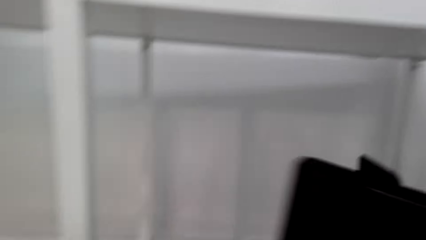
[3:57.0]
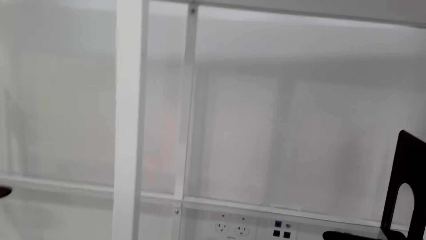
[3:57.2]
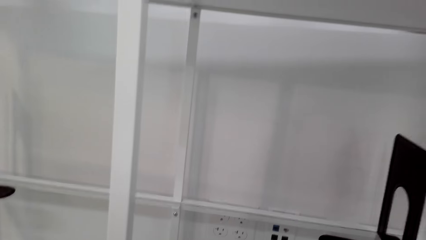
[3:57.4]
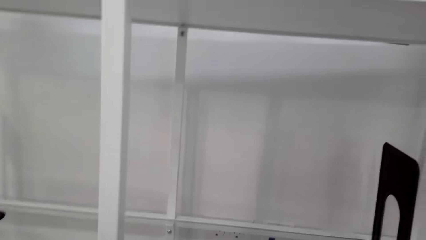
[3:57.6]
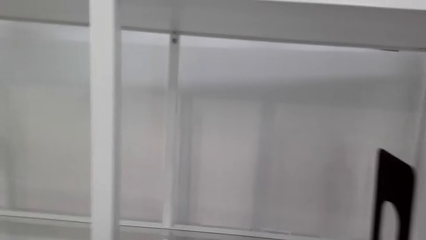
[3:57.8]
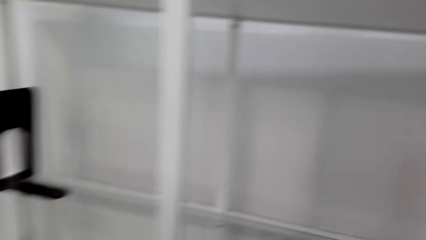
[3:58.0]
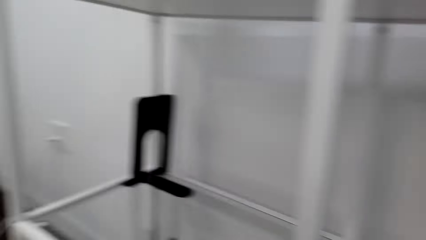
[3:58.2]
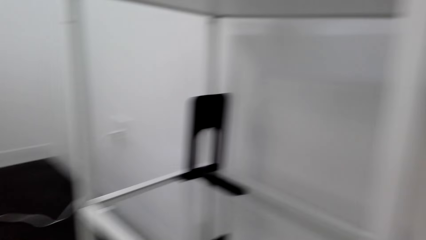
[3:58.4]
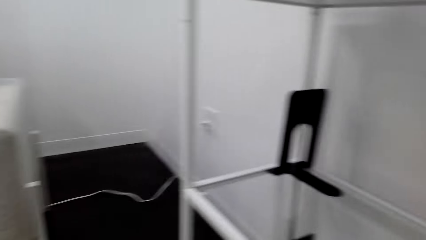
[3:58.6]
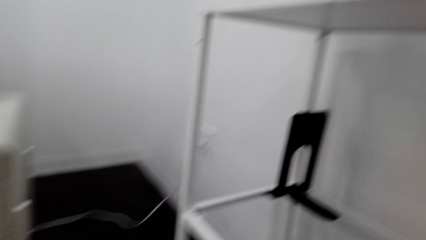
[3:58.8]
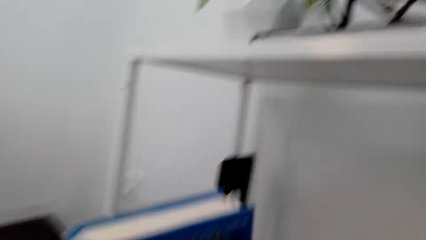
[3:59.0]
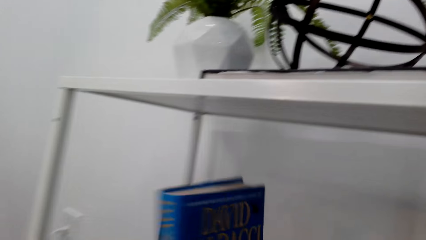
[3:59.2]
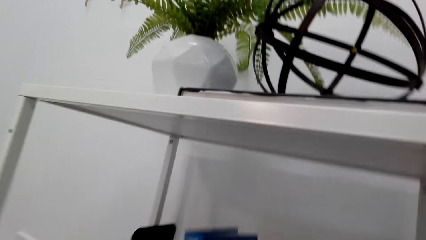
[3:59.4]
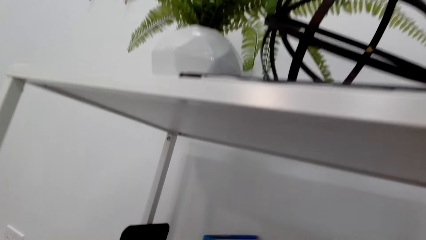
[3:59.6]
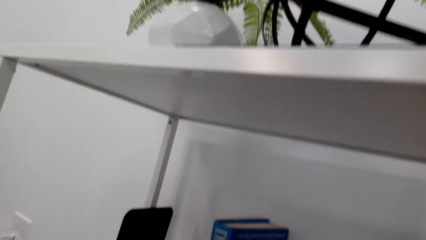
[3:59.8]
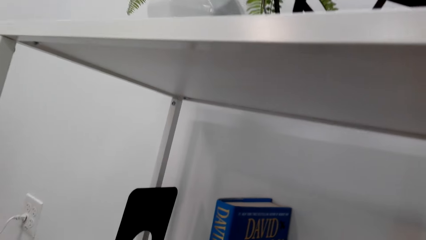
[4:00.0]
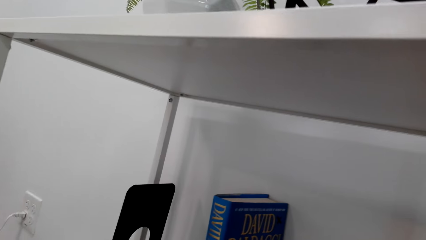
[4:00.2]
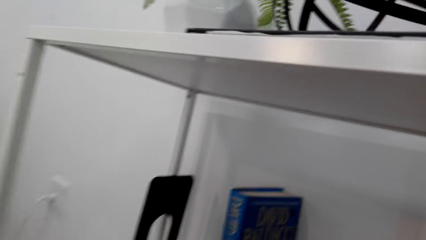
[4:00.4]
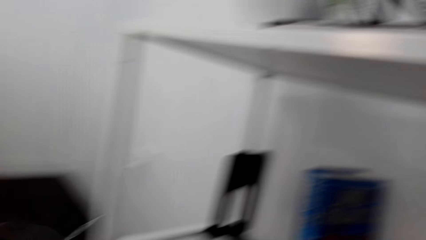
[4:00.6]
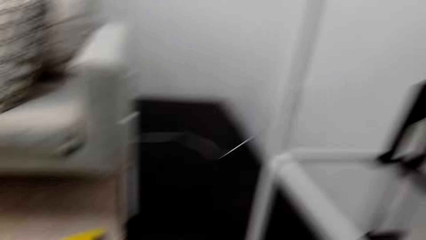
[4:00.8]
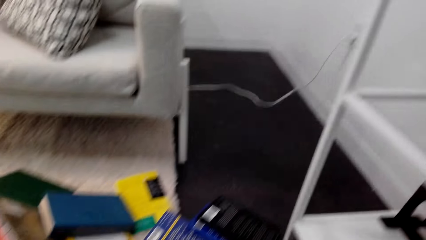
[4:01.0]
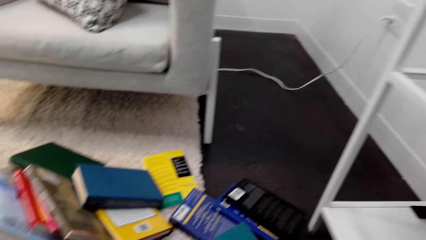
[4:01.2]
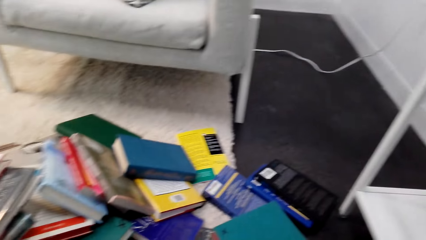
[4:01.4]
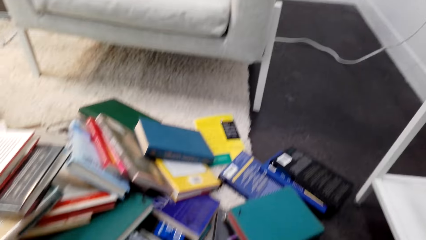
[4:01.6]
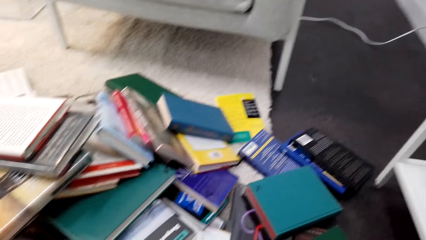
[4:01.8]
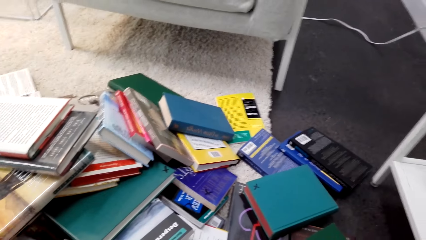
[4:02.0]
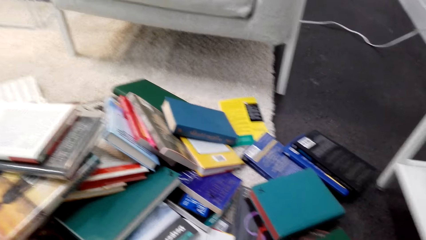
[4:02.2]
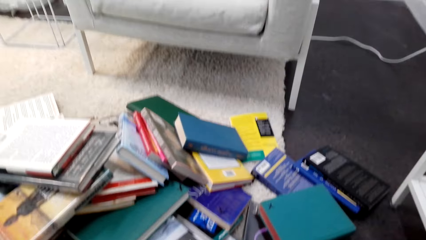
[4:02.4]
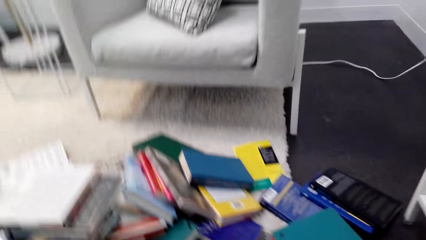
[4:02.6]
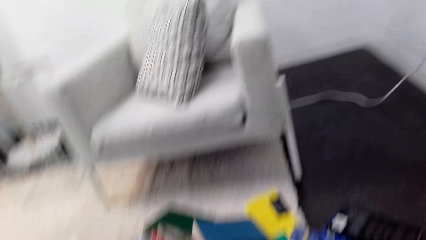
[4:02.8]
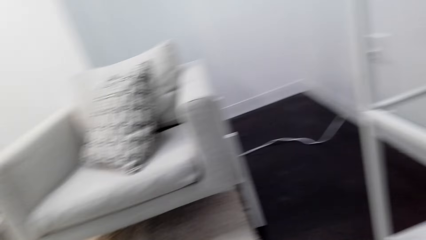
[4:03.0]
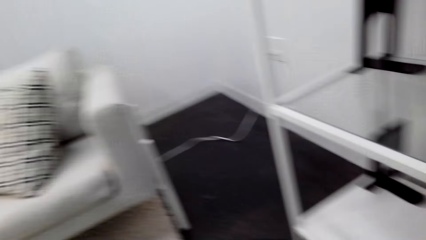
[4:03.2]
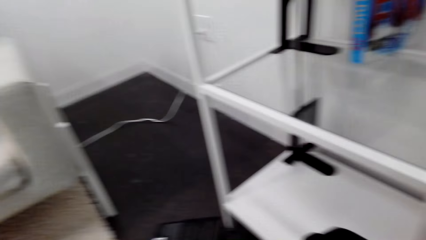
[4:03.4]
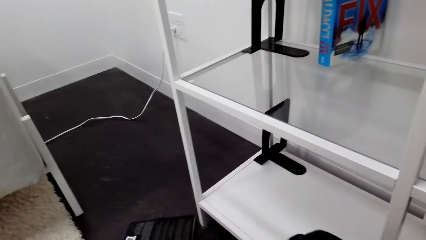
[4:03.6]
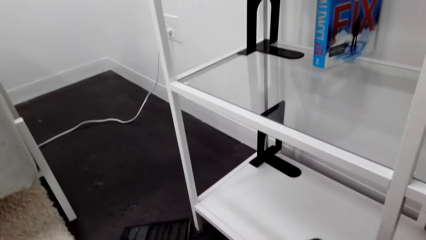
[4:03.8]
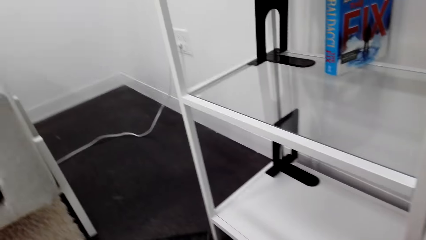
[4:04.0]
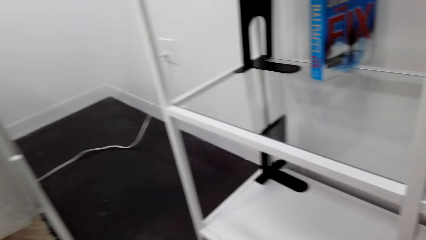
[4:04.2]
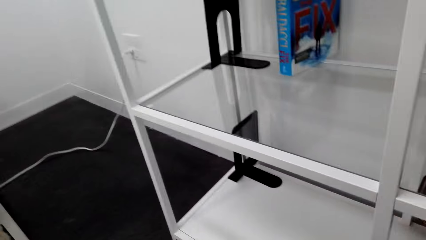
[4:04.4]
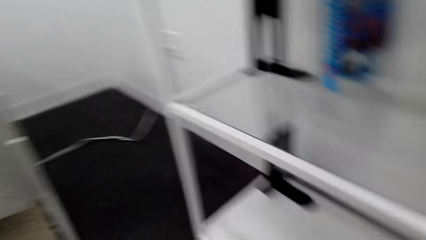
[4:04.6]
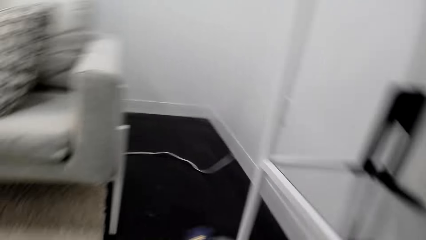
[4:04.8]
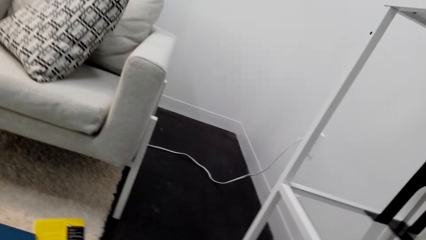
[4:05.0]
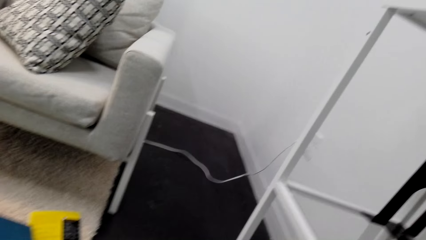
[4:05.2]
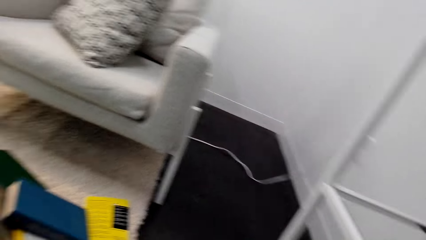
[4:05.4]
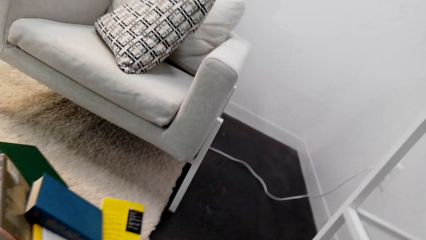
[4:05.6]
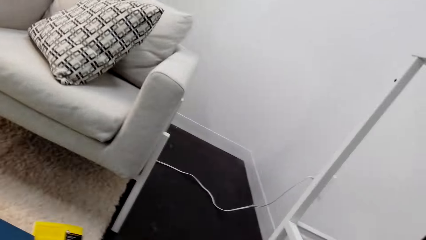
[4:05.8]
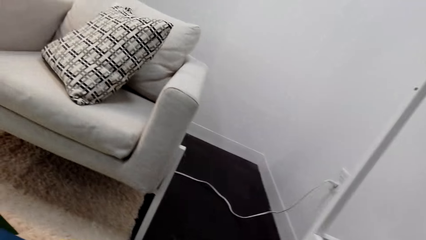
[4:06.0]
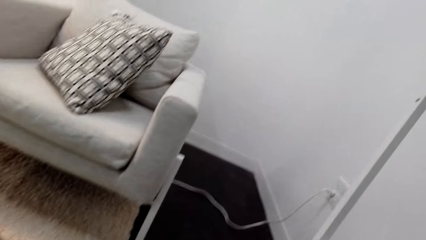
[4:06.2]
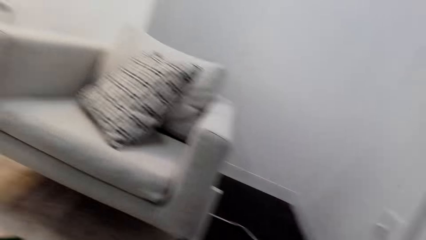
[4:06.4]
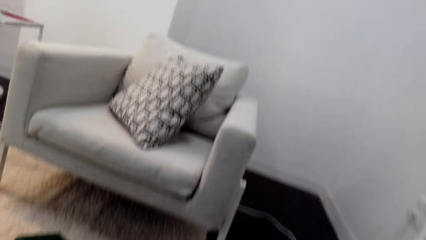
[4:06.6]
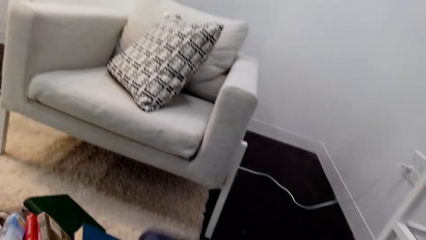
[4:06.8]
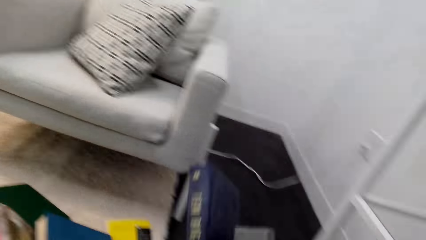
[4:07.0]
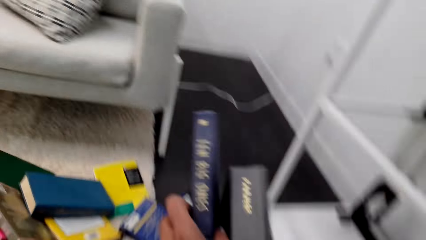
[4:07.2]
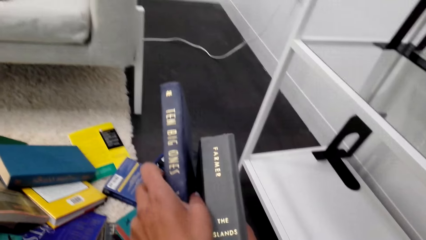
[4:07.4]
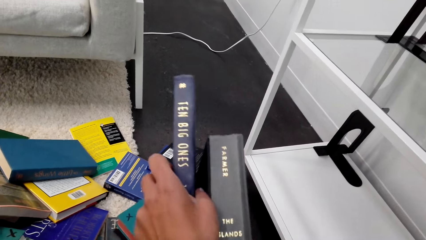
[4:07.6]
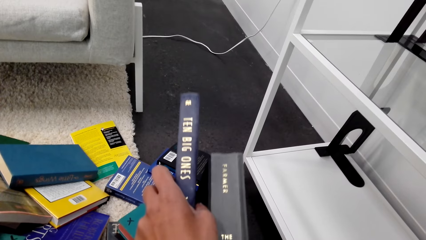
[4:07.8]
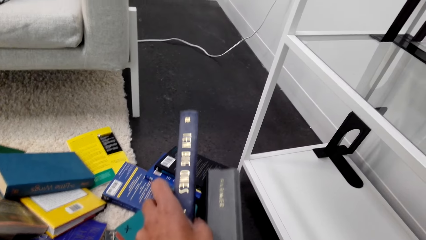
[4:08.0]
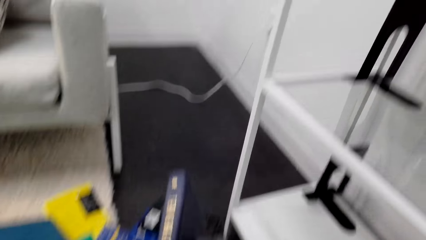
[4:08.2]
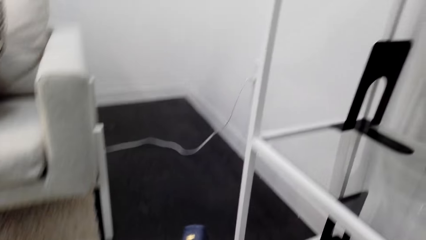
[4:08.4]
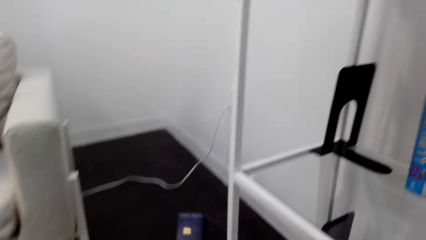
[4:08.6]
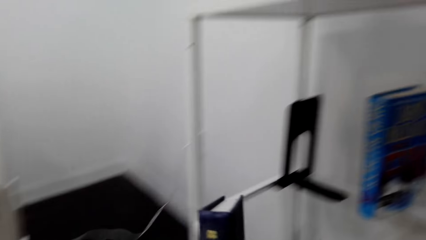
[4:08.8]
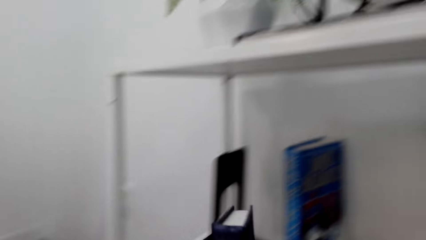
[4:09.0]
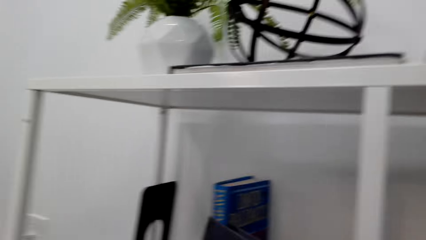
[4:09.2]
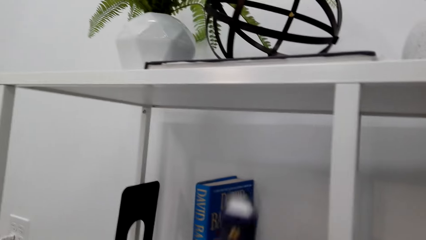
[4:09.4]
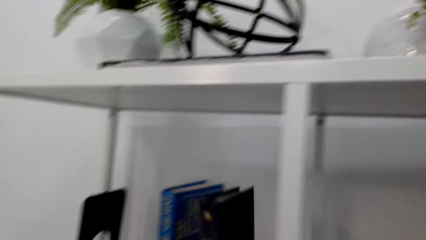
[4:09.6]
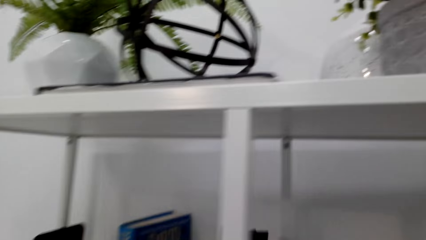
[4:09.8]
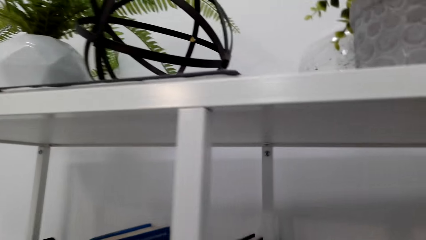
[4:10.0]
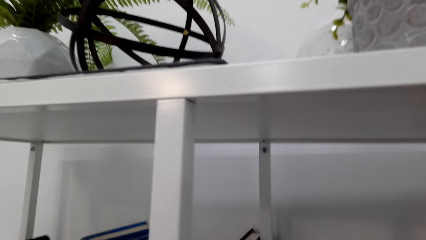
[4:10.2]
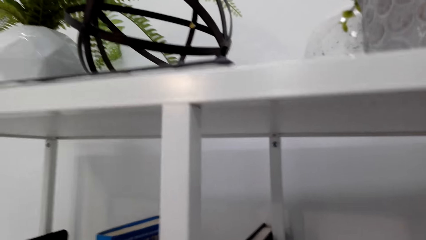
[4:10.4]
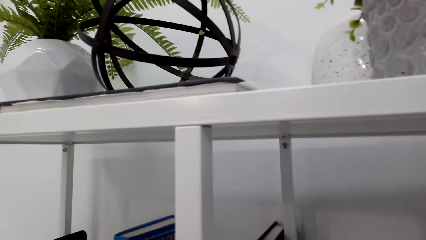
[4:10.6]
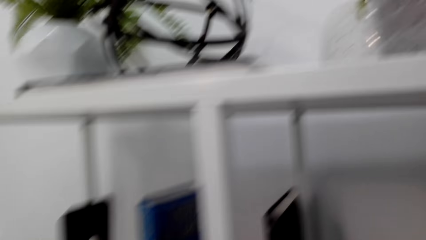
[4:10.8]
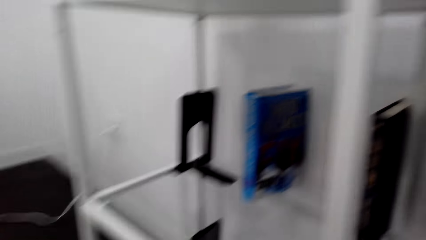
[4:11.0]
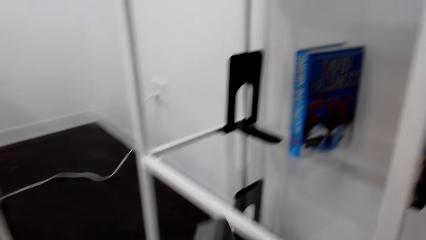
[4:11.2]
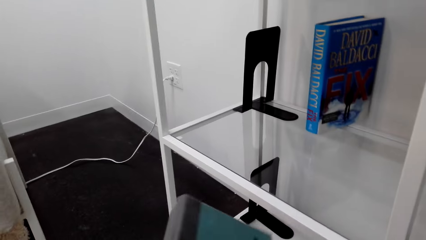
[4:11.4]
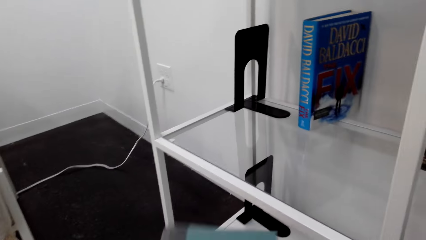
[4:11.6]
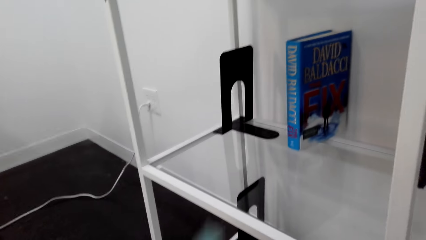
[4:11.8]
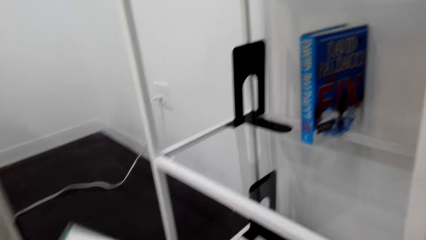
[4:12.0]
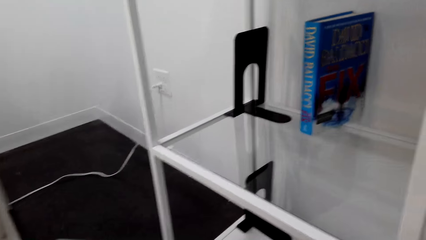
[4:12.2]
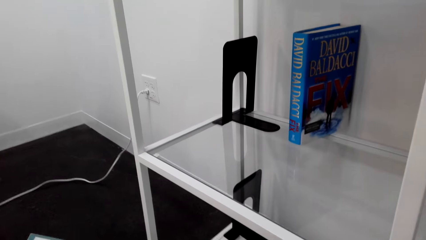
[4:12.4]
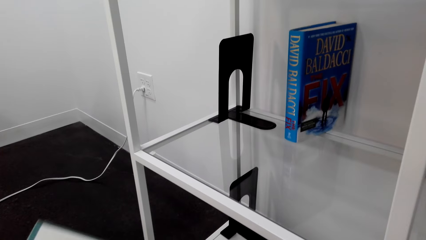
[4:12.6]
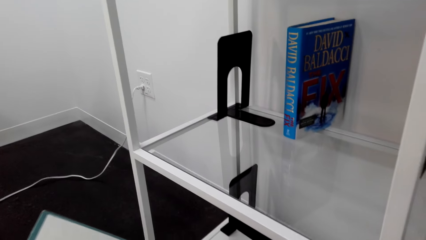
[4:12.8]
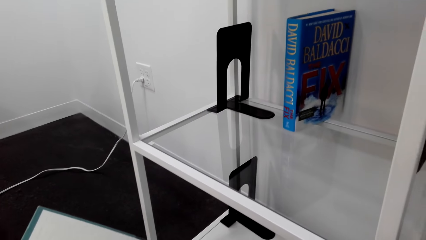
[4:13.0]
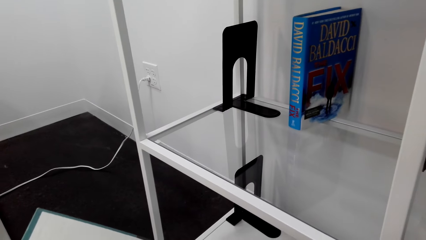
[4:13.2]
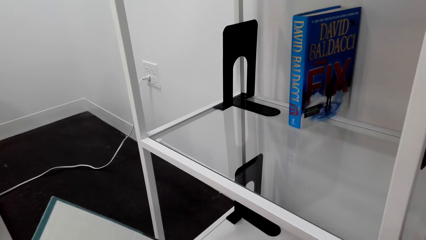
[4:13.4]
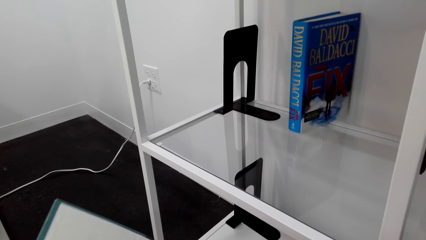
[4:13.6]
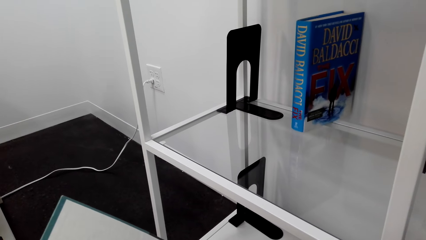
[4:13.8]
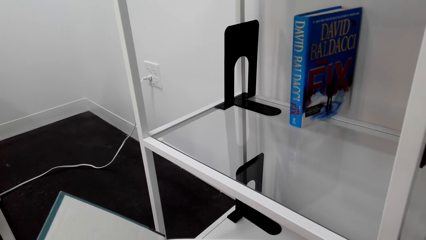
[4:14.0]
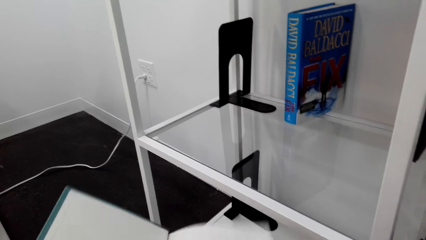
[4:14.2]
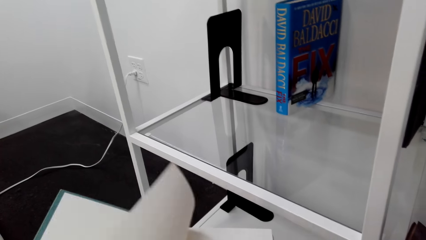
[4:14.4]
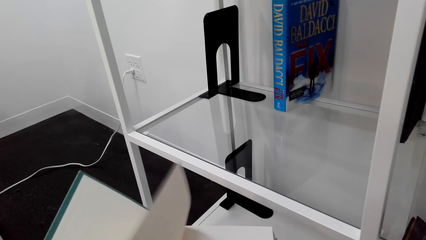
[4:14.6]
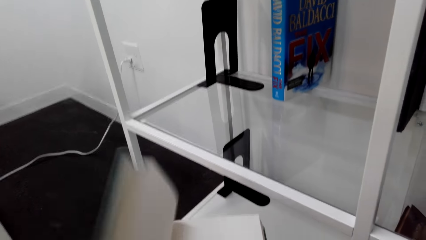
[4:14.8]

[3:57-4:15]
The camera wearer grabs something. They put the books on the shelf. They lean forward. They pick a book and place the book on the shelf. They turn a page.
